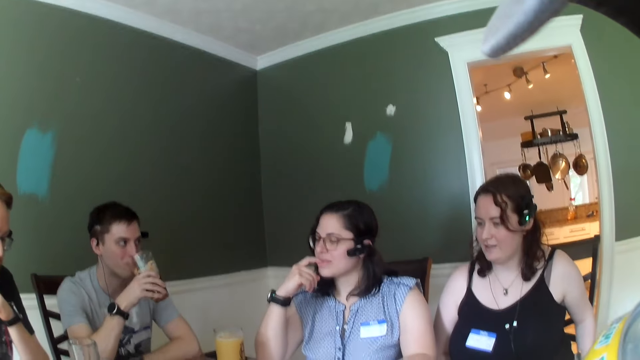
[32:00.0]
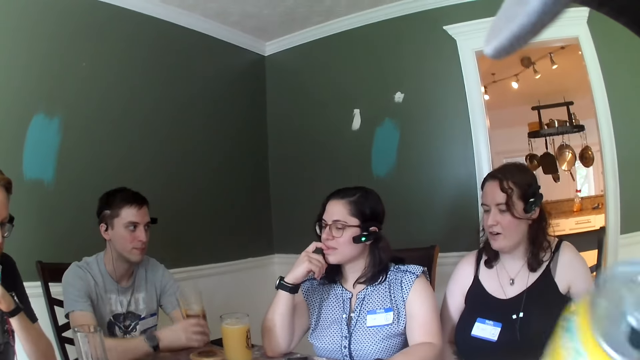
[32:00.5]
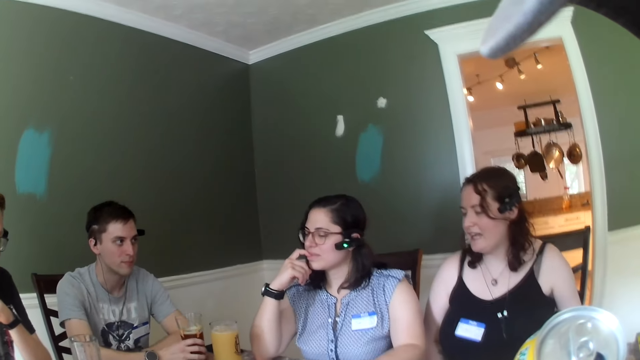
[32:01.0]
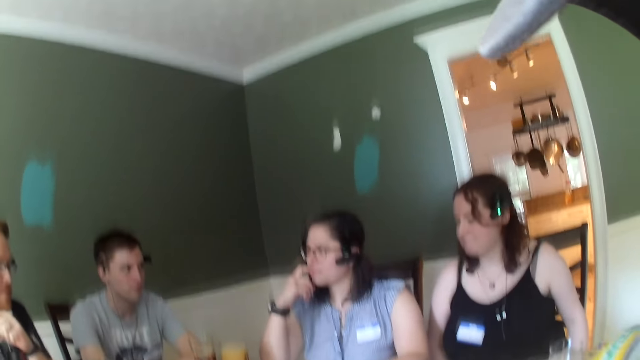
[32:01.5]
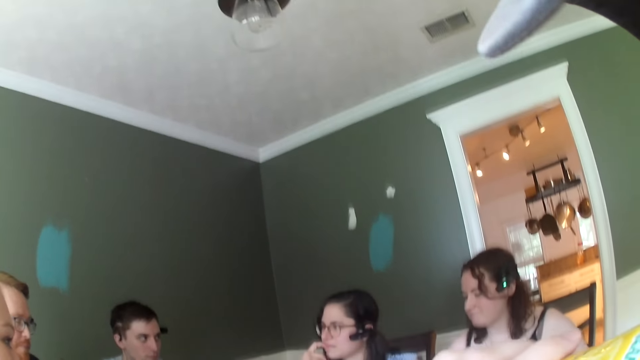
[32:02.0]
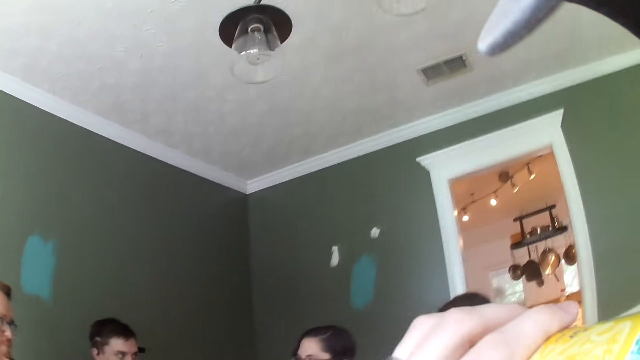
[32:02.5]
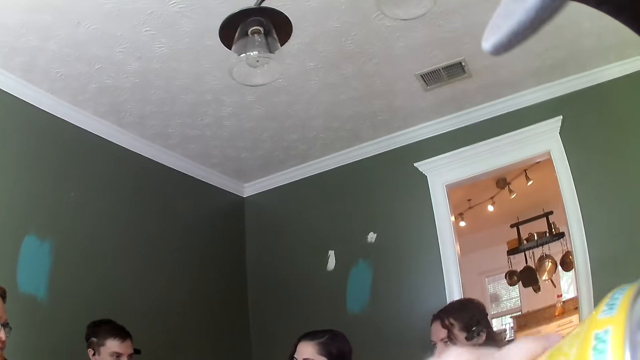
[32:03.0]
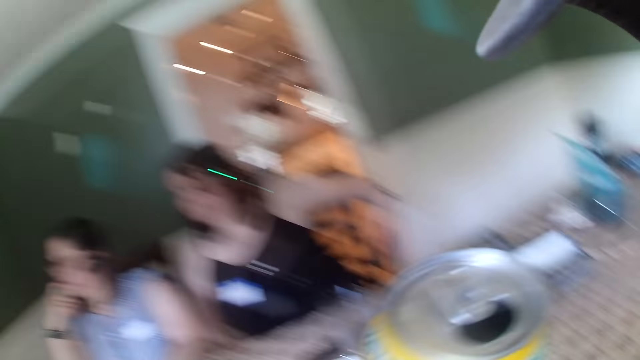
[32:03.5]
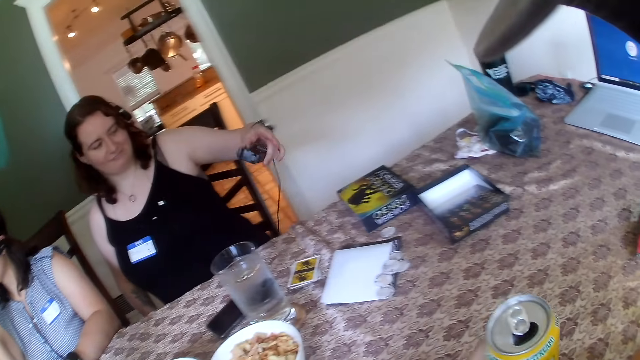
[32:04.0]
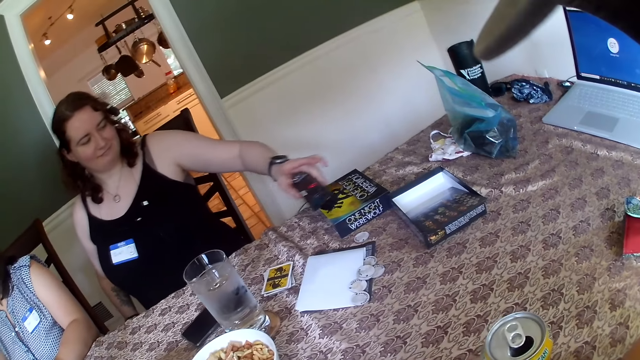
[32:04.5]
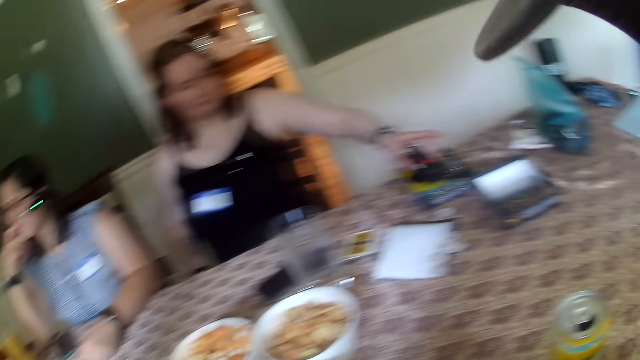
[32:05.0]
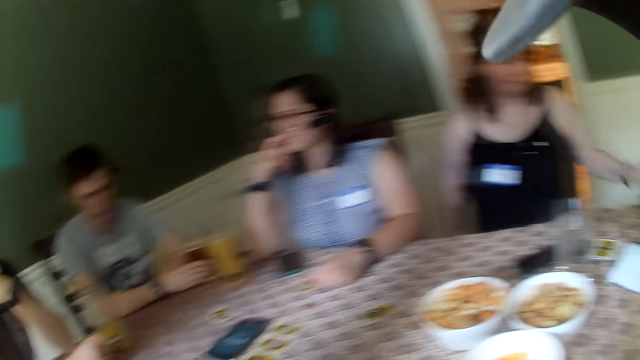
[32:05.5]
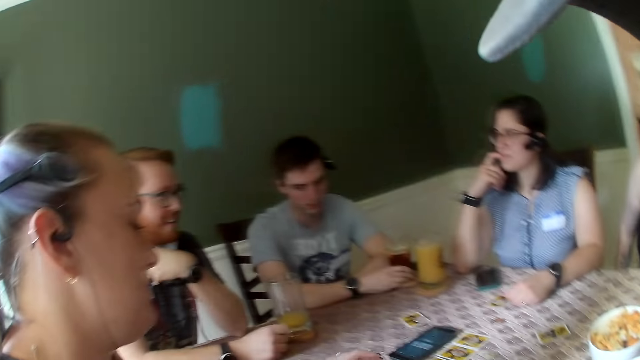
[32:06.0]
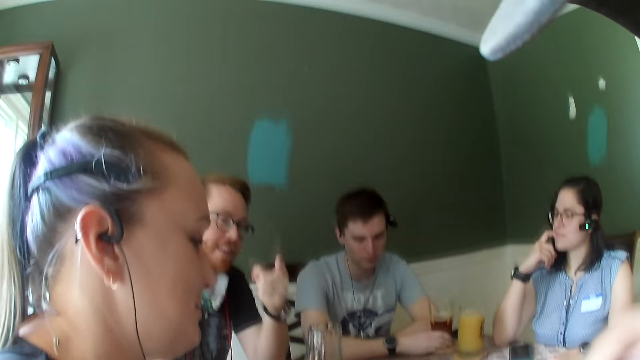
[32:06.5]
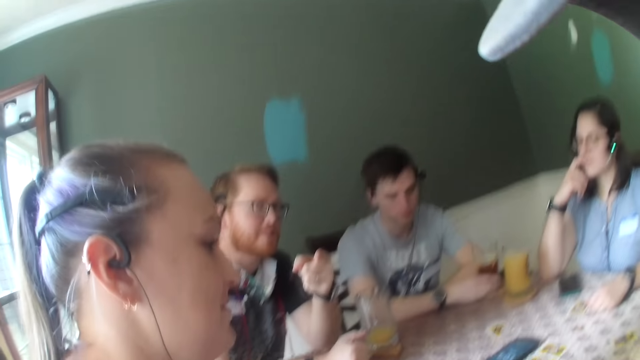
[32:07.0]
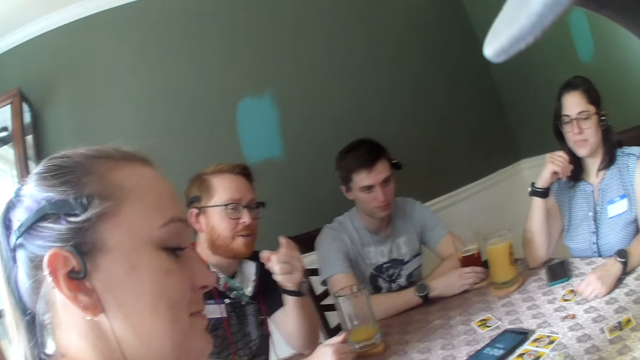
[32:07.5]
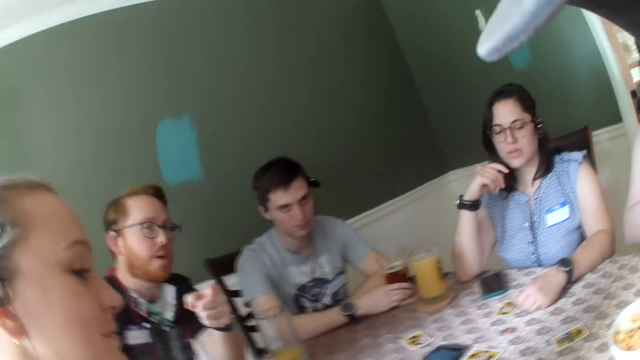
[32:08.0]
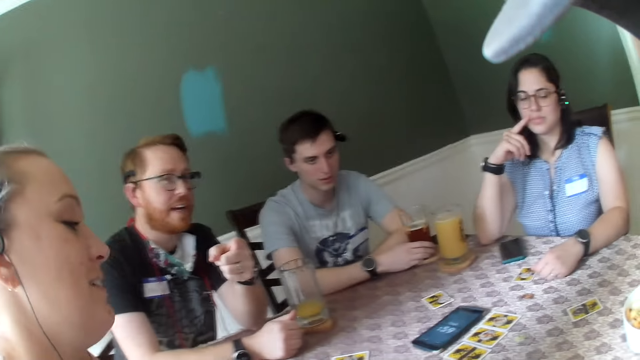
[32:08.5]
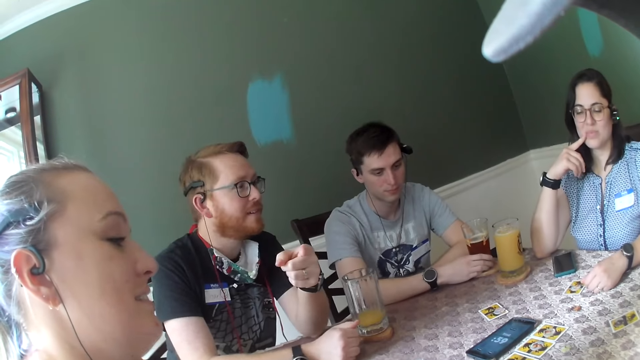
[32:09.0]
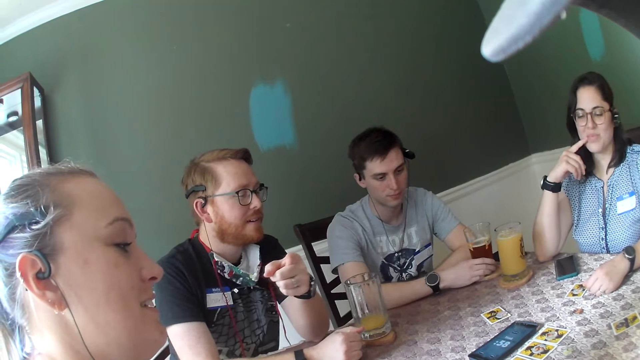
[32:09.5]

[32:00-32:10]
A woman speaks to everybody on the table. A man speaks to everybody on the table. The camera wearer drops a container on the table. The woman places a phone on a book on the table with her left hand. The camera wearer dialogues with another man.

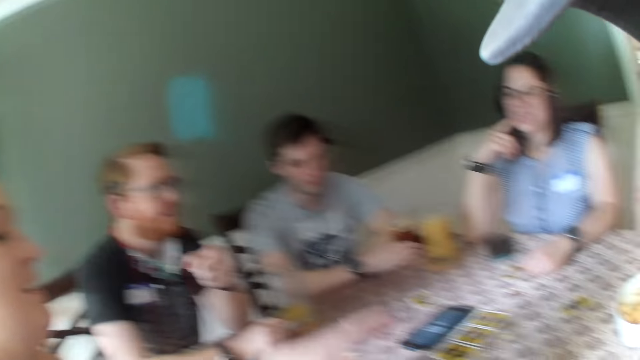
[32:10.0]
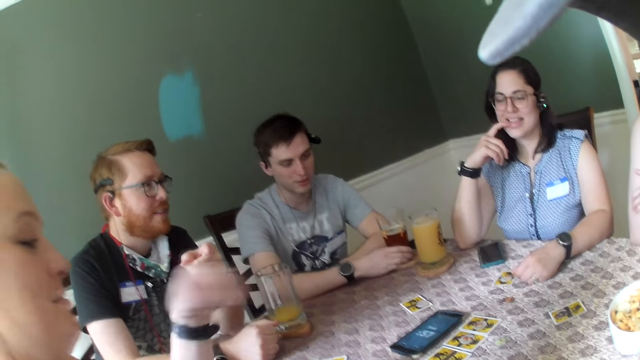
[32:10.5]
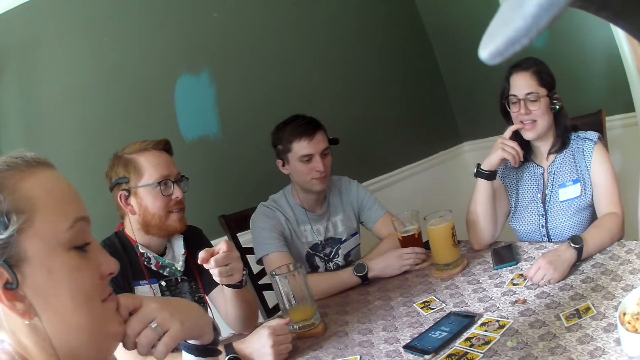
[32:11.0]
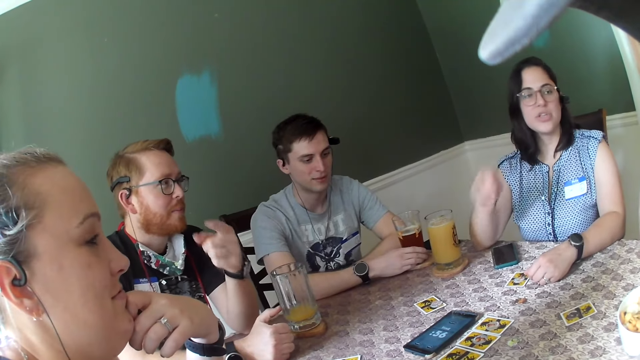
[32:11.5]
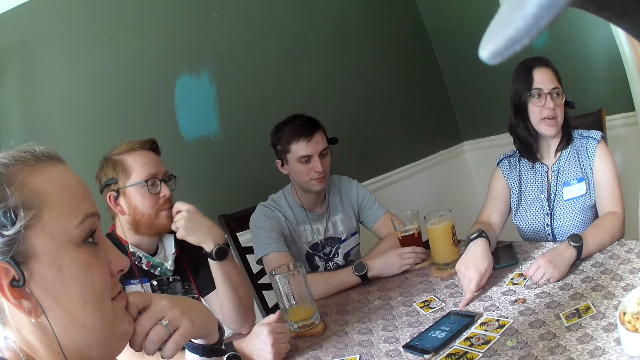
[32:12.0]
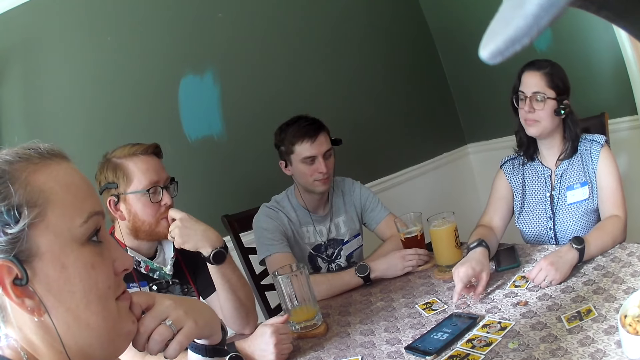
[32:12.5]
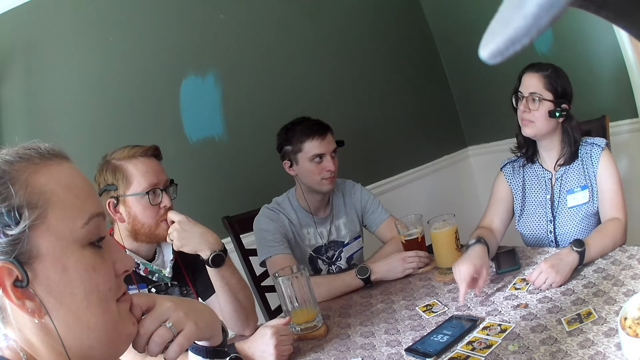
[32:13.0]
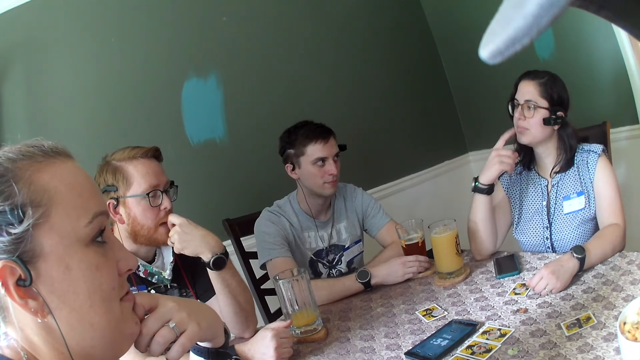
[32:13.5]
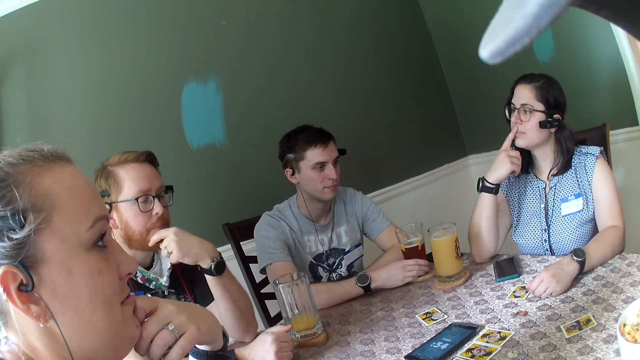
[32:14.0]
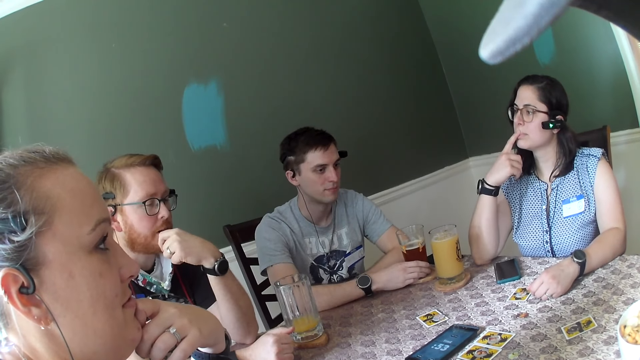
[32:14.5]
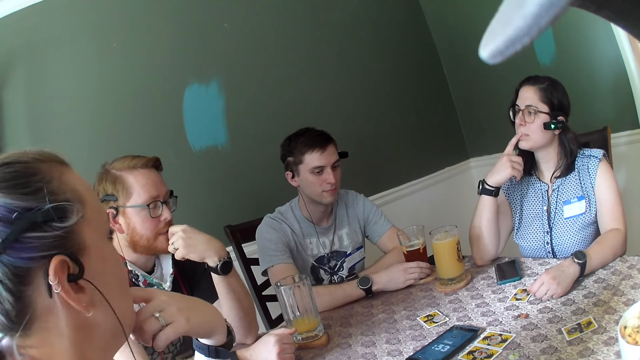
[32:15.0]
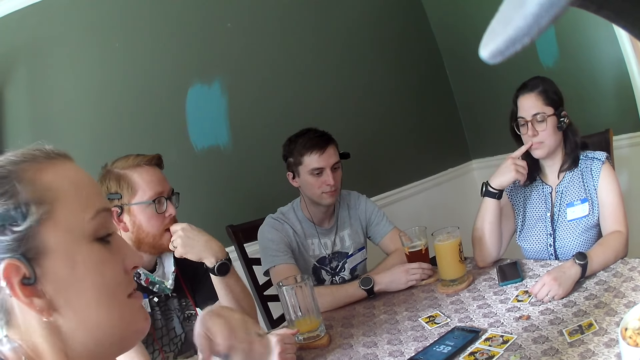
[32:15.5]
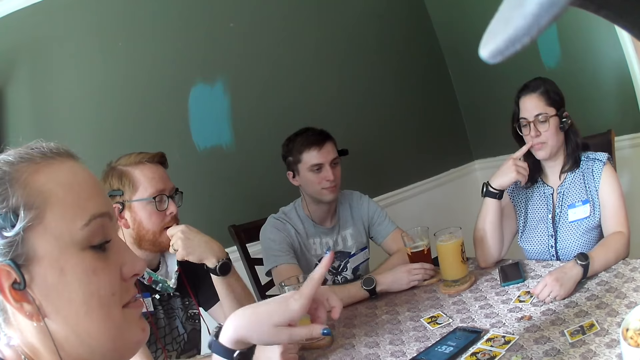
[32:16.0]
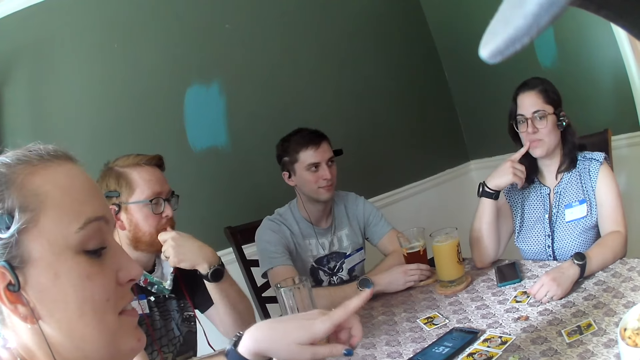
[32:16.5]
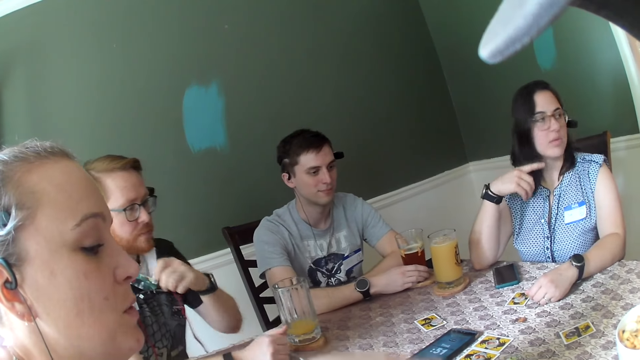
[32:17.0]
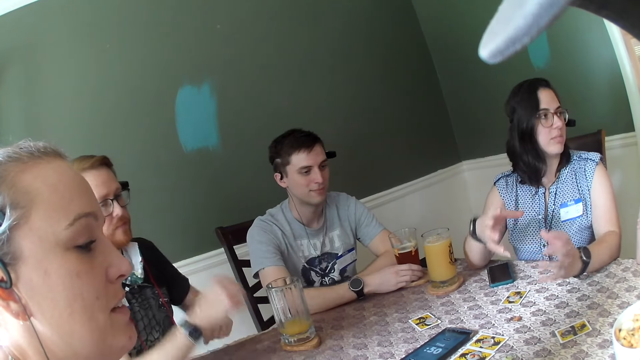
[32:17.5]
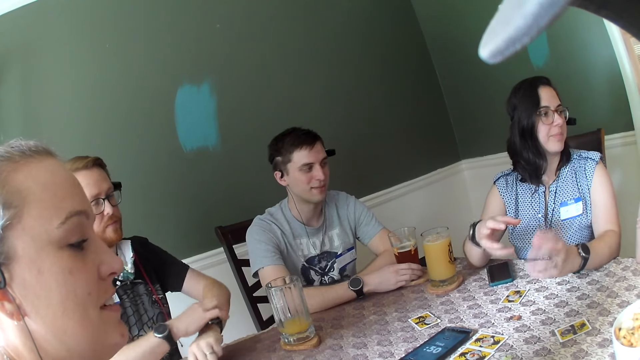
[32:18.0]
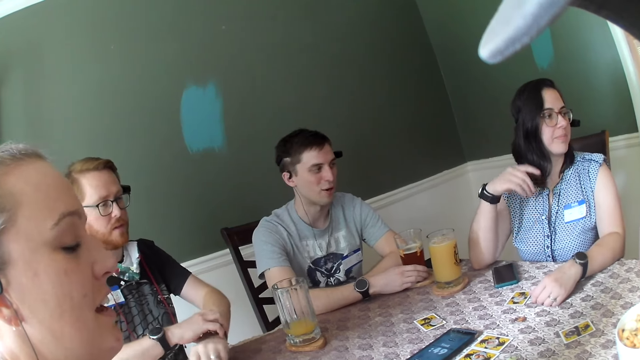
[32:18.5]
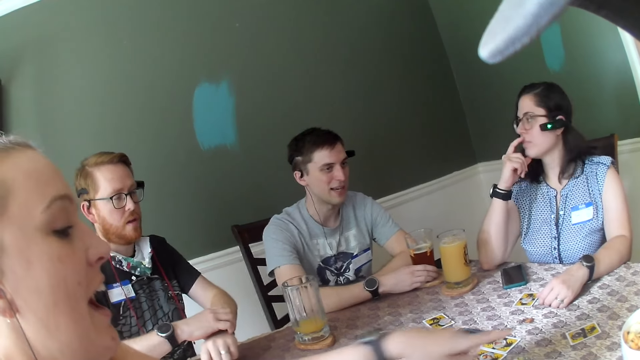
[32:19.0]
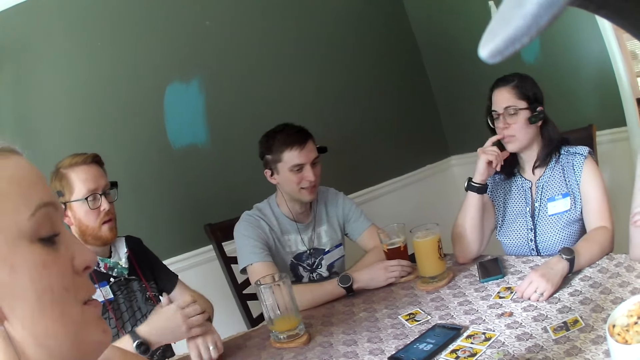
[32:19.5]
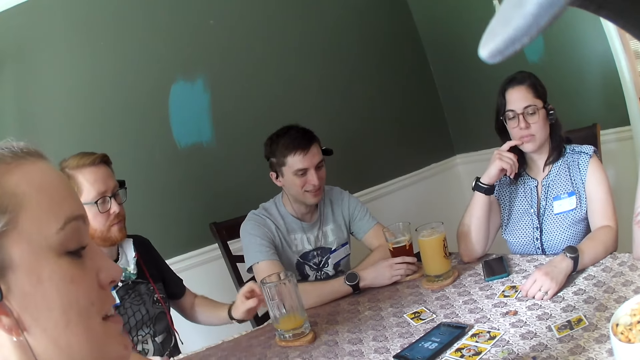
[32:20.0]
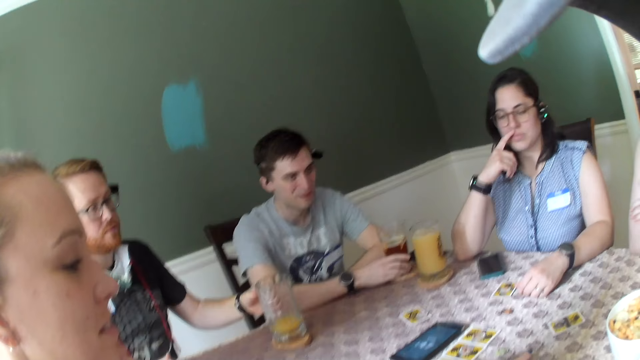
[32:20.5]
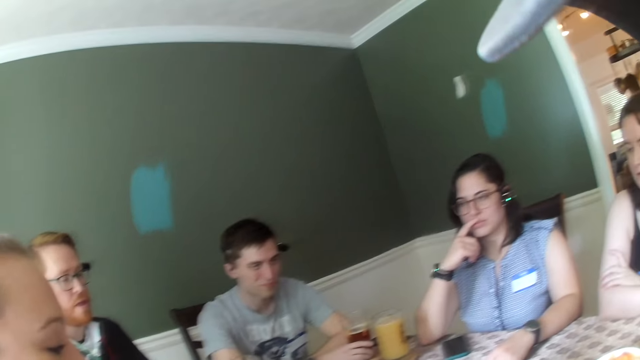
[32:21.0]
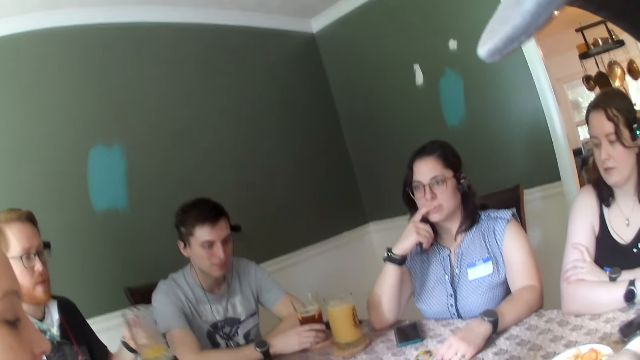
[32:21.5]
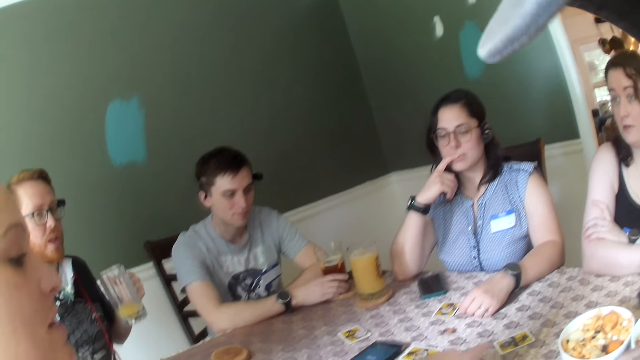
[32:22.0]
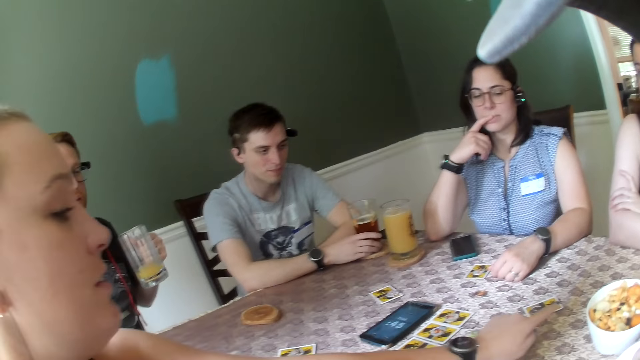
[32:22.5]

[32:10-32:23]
A woman speaks to everybody on the table. She hits her right hand on the table. A man replies to the woman. Another woman speaks to everybody on the table. The man picks his glass cup from the table with his left hand.
